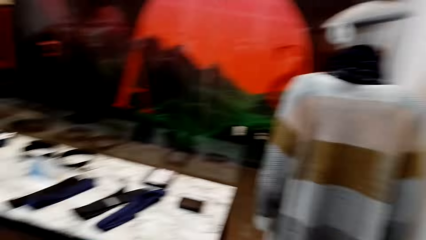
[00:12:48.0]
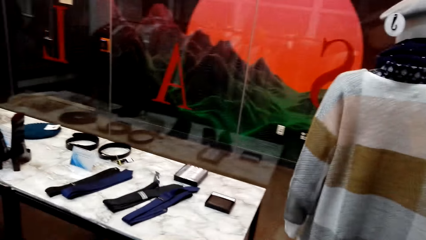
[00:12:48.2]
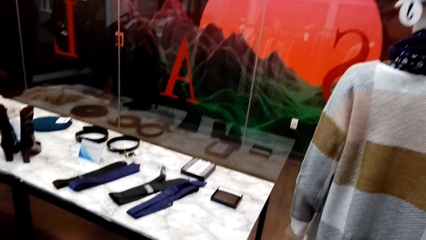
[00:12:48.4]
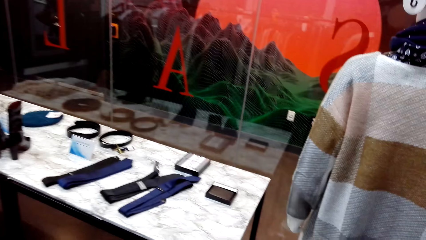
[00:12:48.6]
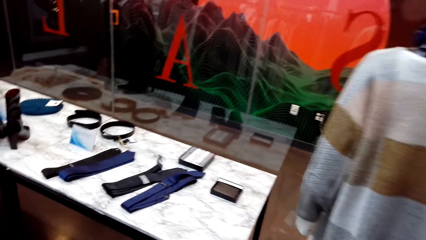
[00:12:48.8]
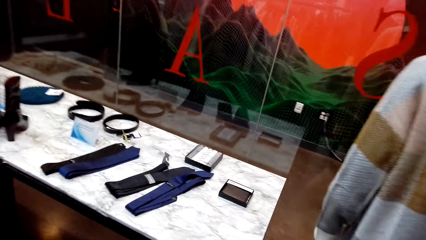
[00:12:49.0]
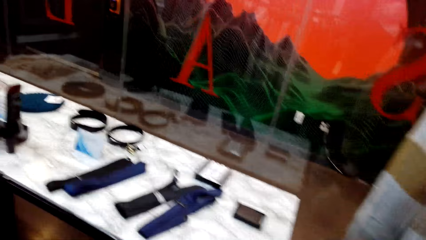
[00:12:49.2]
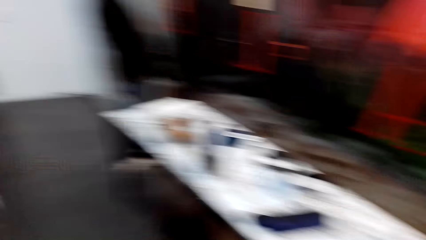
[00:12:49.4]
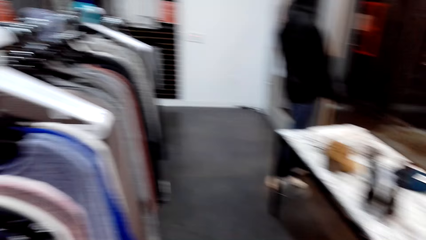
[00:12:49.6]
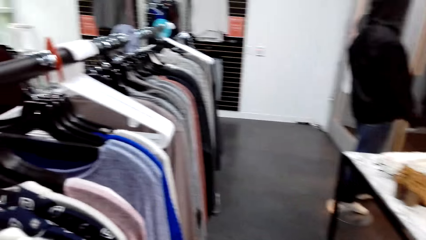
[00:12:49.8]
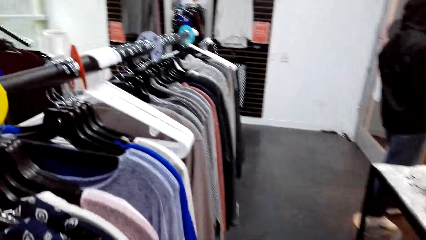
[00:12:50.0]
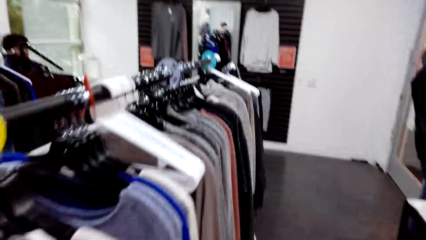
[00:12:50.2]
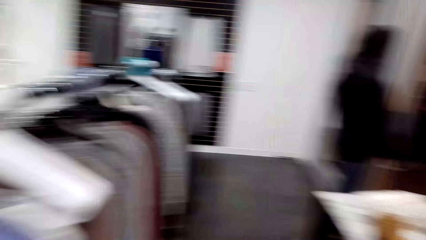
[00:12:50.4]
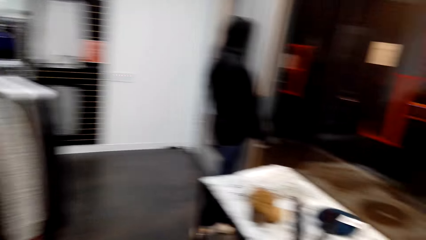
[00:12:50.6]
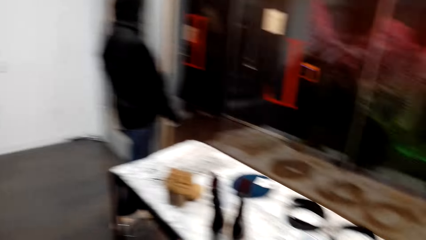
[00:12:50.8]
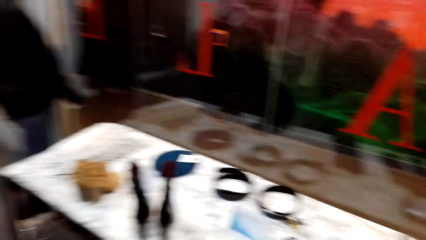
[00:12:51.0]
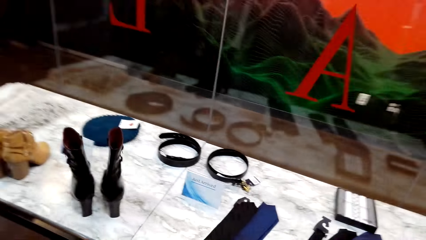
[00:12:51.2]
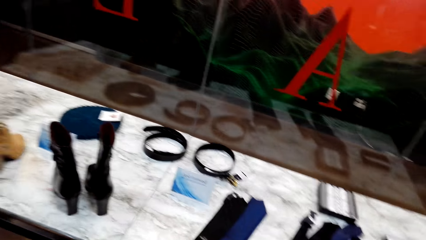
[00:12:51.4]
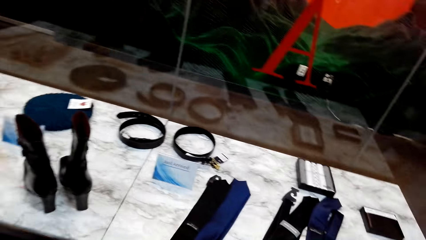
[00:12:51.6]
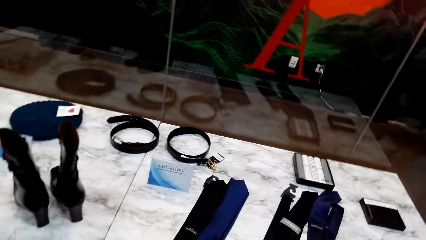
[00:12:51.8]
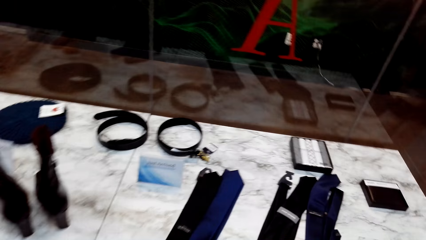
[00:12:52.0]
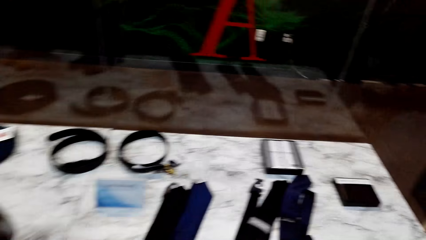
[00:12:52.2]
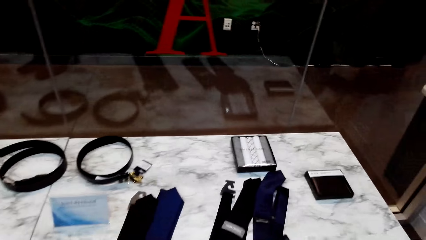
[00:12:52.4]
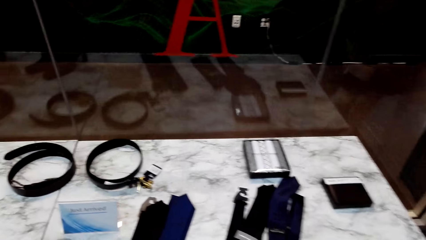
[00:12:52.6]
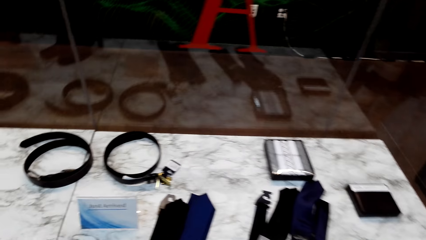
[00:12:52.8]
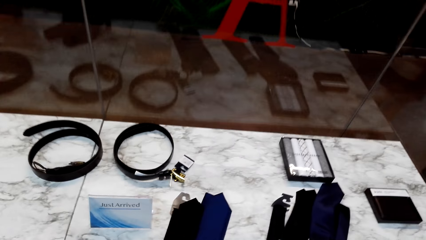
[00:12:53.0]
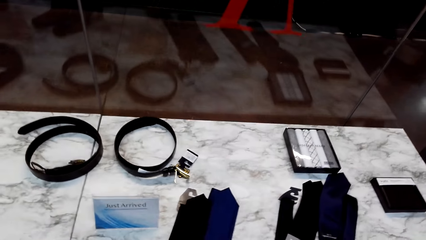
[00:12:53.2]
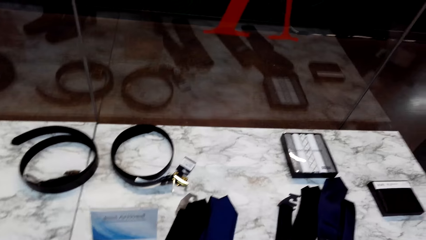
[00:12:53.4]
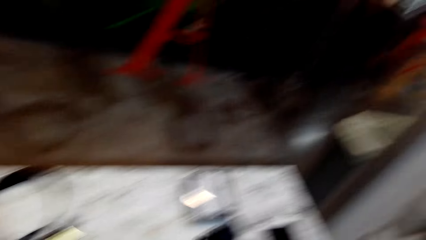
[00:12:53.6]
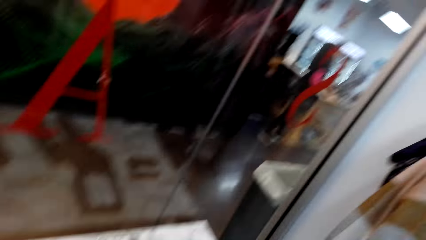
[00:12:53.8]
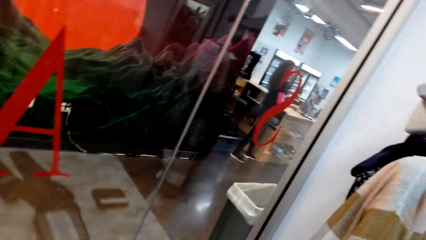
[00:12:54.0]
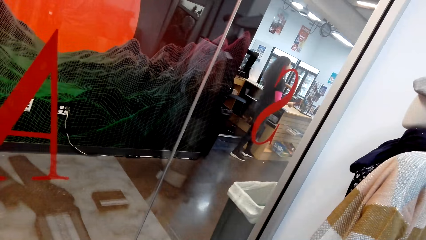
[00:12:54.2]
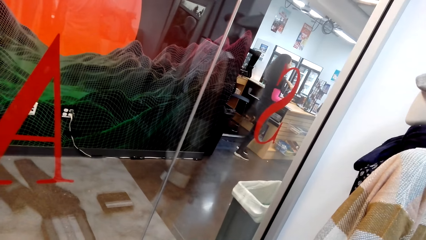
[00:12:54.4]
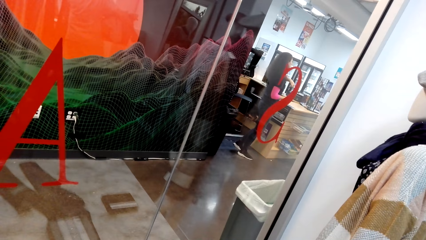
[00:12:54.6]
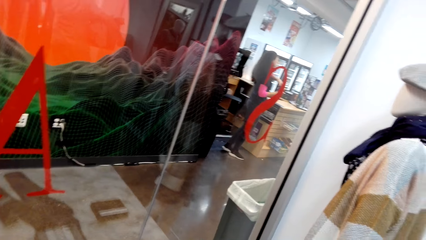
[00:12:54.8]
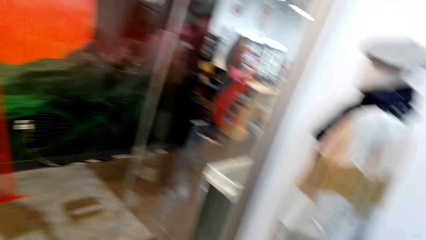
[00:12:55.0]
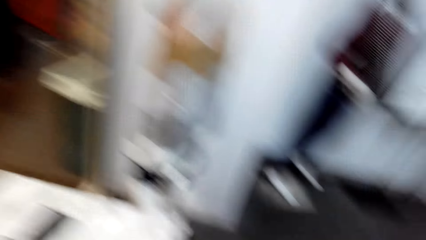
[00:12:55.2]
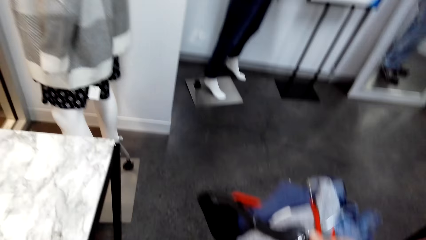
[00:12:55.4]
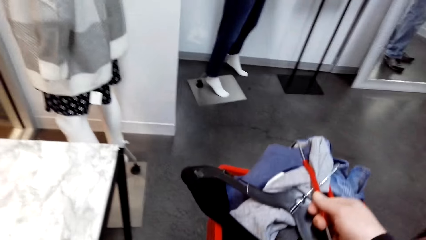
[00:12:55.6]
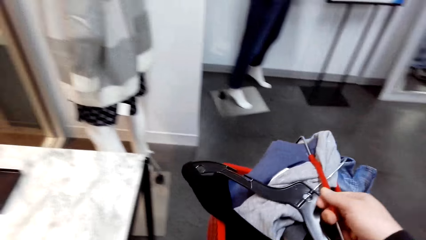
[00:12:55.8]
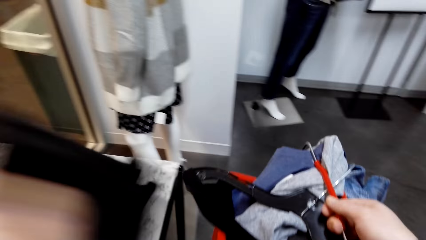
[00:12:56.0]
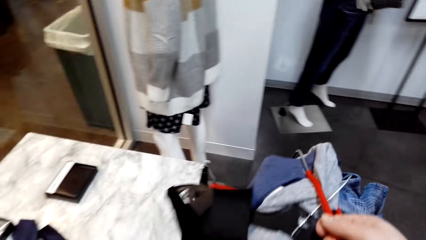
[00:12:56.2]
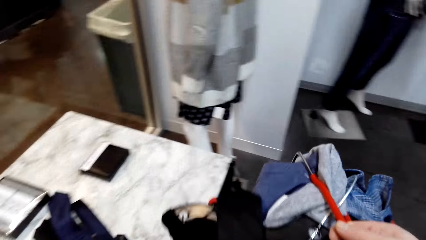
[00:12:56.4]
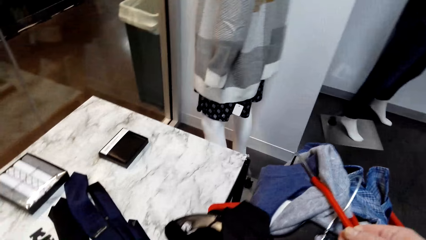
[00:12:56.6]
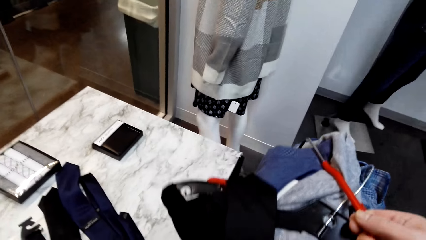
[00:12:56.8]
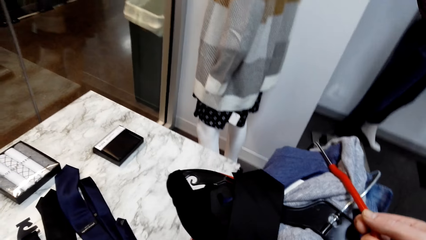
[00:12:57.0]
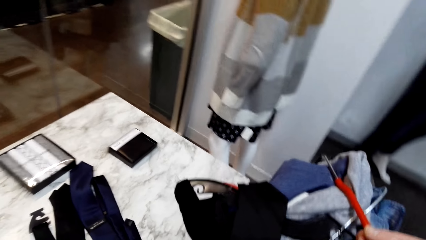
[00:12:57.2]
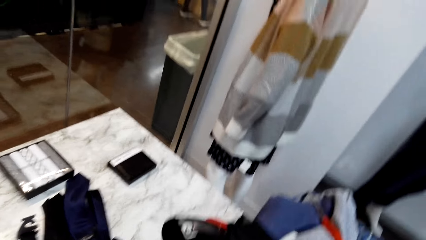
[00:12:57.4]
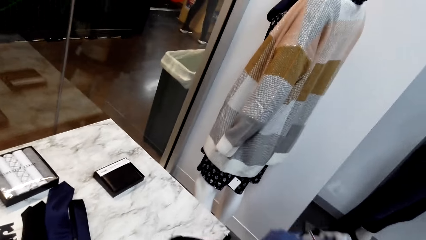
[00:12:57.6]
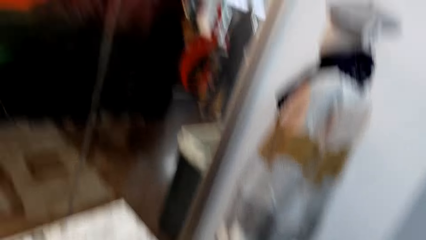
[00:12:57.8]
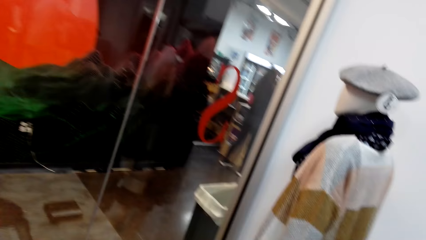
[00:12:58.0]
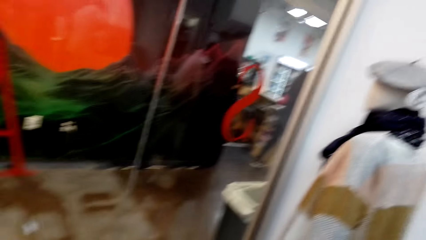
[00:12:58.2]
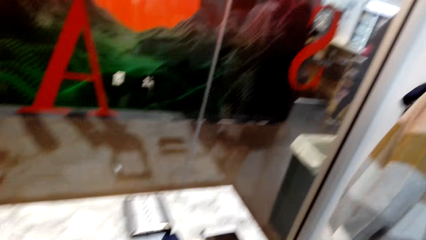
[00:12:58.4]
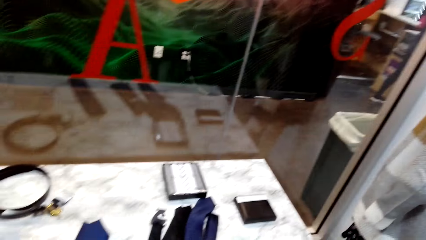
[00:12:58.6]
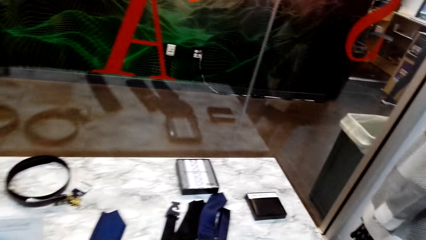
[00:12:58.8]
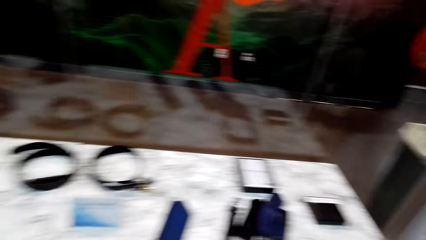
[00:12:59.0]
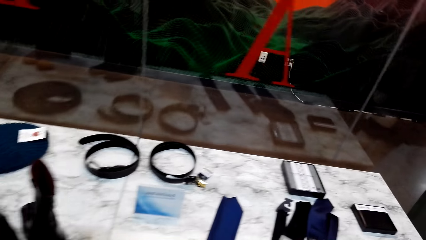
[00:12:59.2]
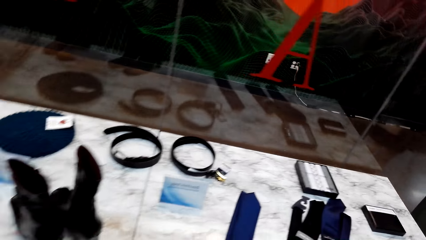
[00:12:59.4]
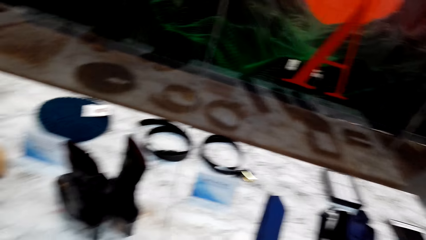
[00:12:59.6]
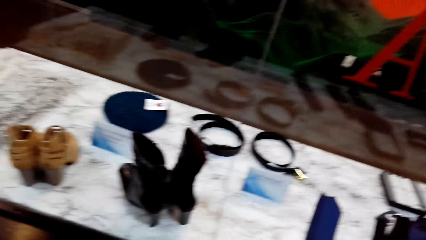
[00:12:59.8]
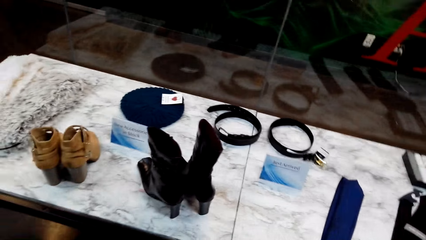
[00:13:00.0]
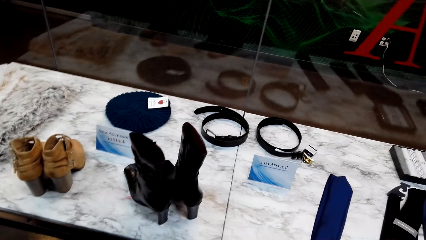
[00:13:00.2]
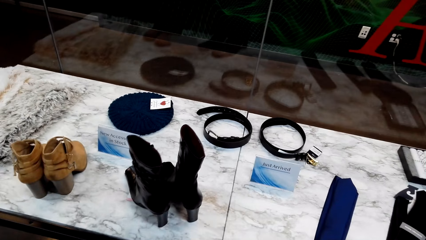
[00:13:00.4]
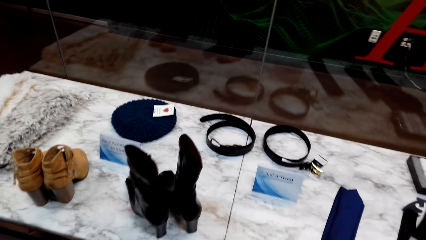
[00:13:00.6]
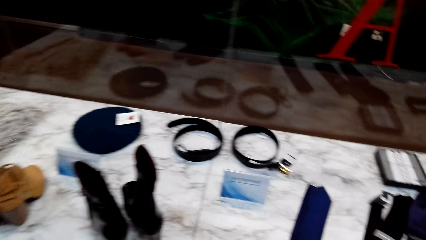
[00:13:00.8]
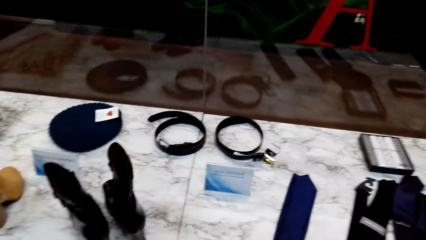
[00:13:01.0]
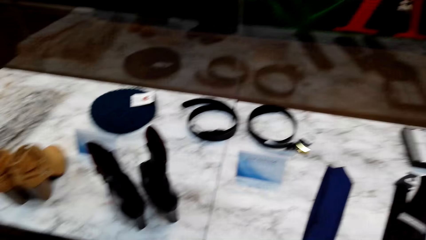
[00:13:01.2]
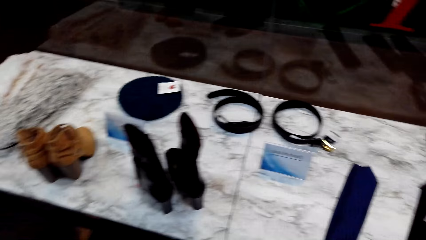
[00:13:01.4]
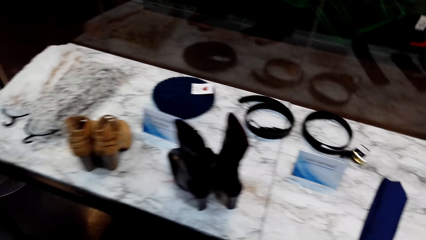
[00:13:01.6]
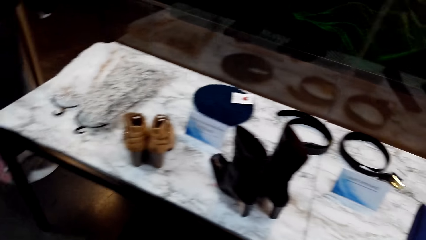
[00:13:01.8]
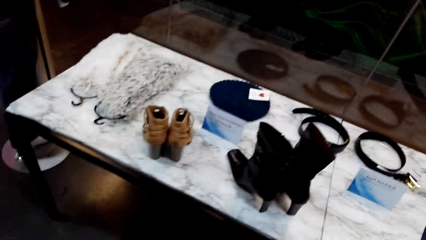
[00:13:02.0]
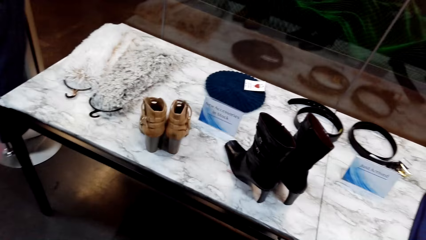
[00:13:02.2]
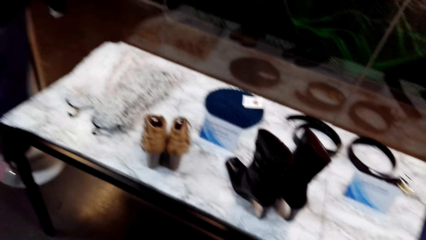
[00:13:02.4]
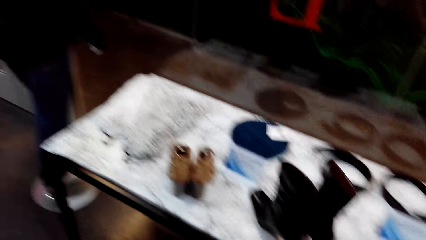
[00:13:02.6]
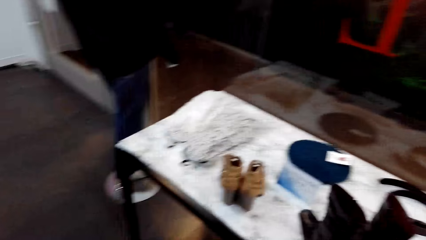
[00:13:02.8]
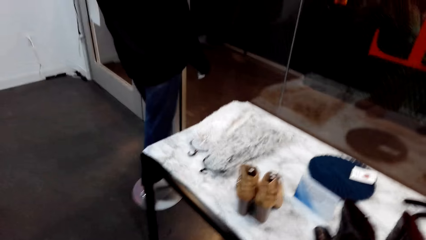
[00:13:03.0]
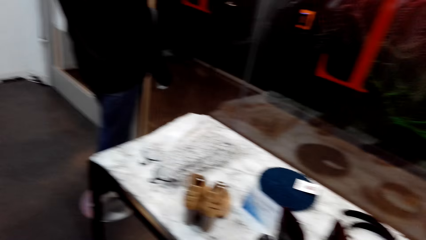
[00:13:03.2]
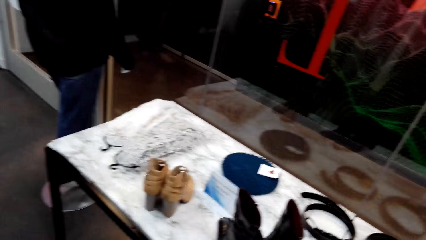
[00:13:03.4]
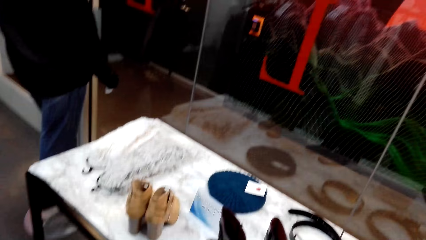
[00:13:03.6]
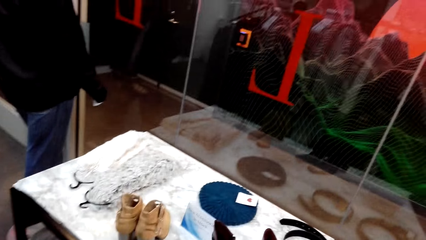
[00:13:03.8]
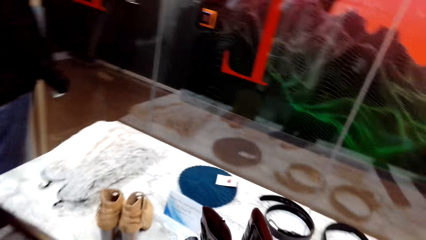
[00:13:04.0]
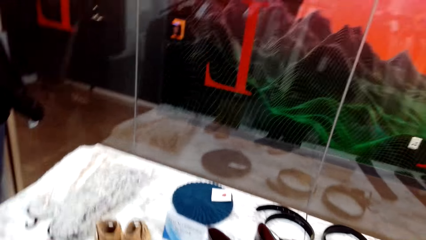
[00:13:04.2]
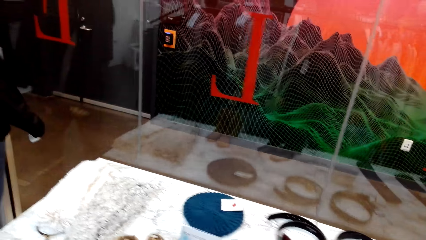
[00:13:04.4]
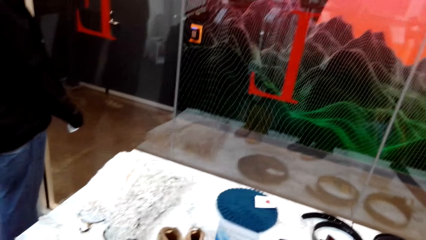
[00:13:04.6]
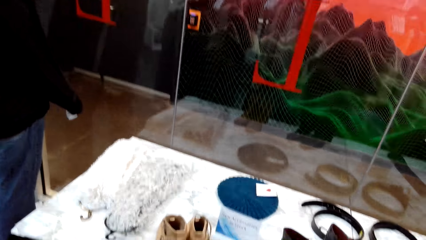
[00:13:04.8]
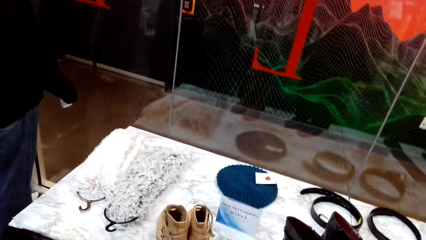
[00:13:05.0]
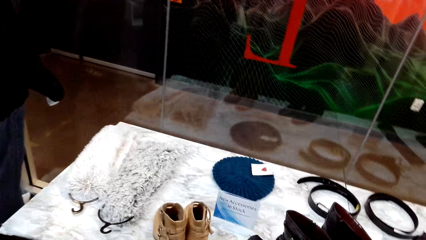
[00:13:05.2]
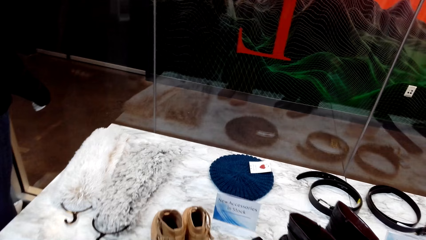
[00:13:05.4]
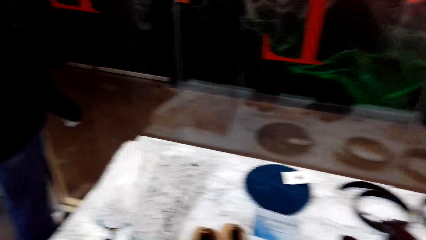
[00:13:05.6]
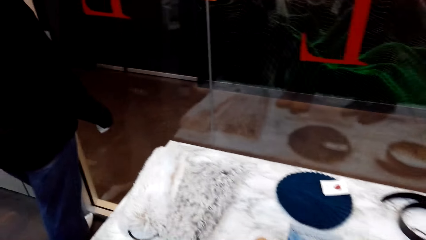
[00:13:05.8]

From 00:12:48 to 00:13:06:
The camera wearer walks around the supermarket. They pick up a tie on a display table in the room. They hold a basket of clothes. They put the tie in a crate. They carry the crate along the table. They look around.
